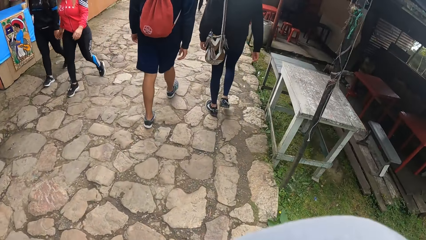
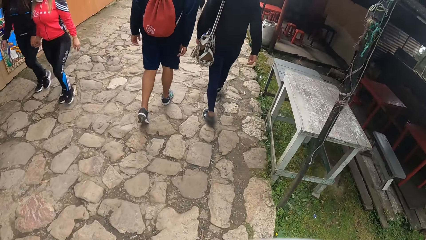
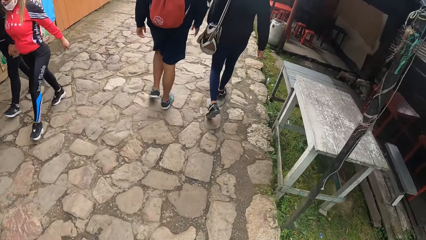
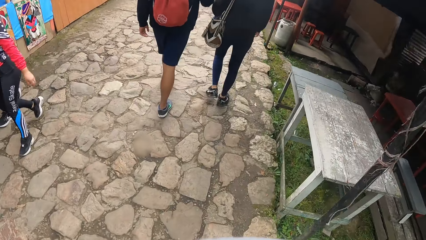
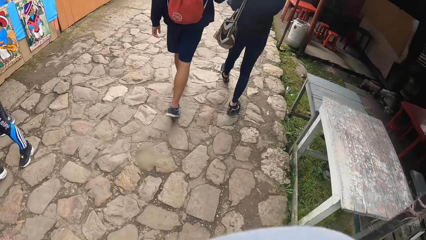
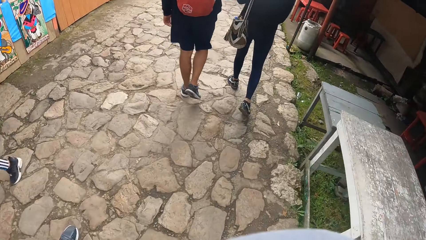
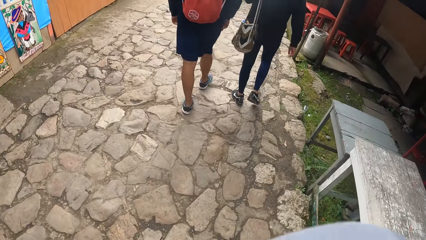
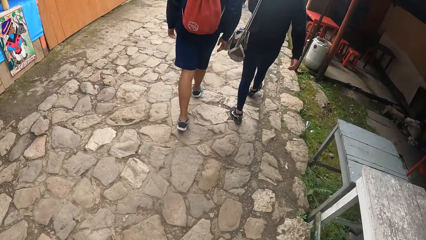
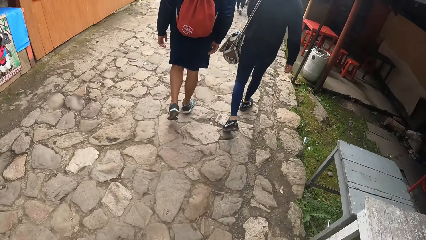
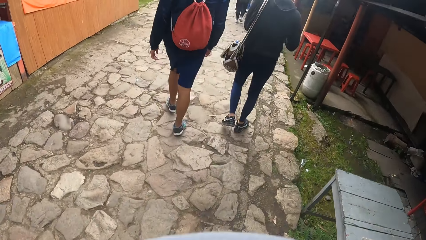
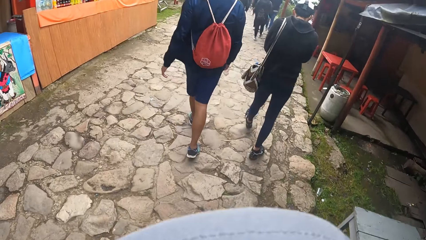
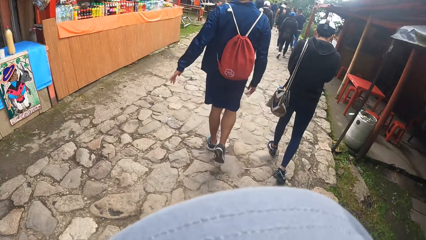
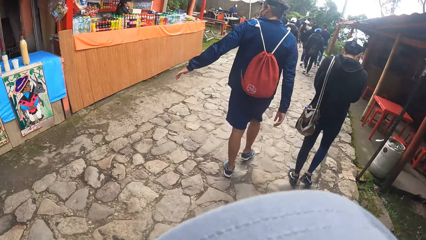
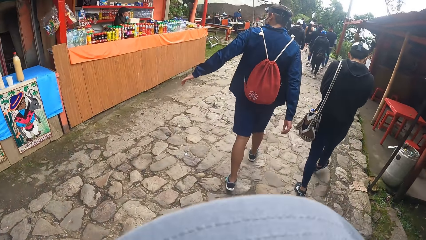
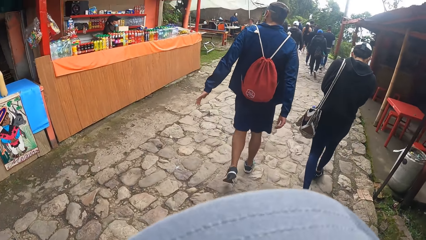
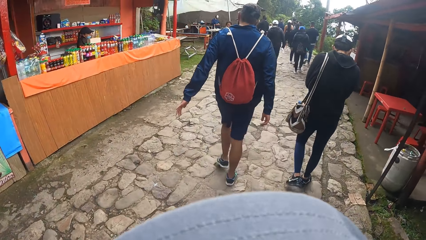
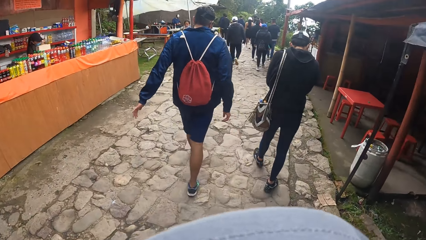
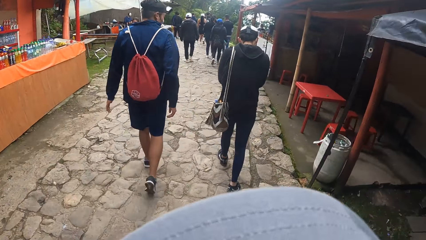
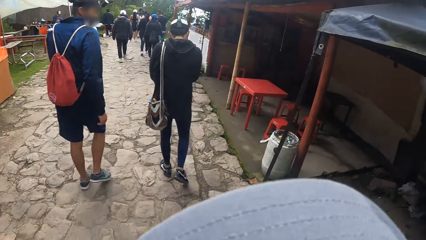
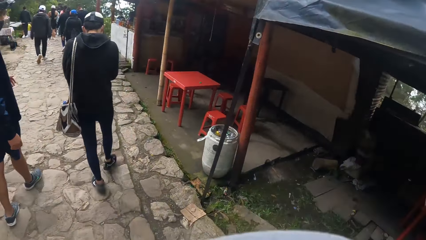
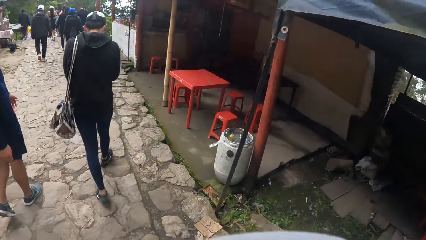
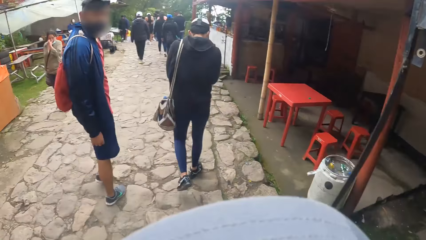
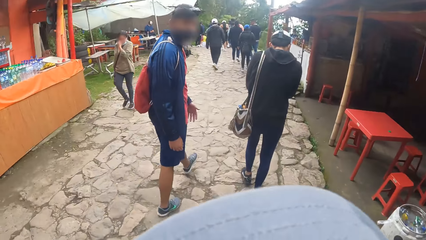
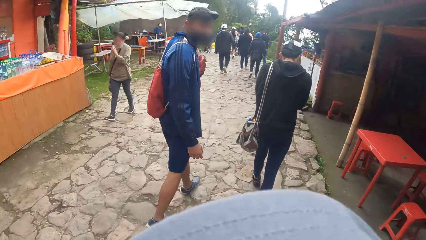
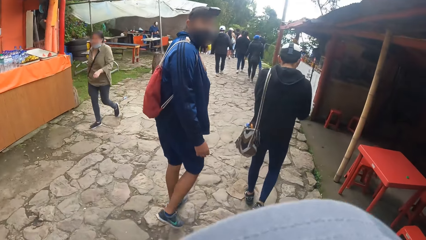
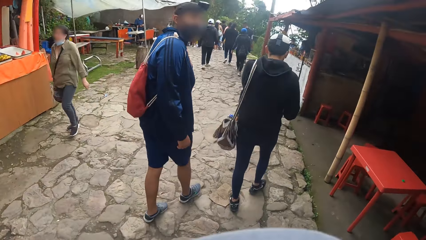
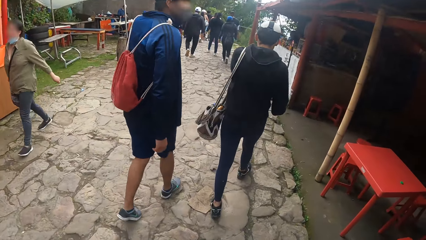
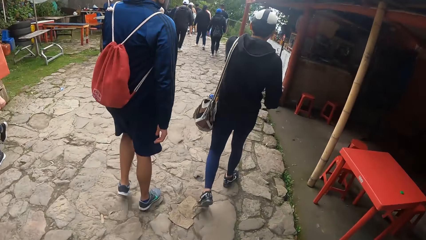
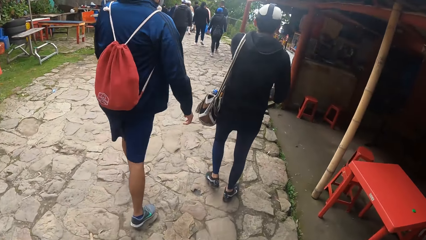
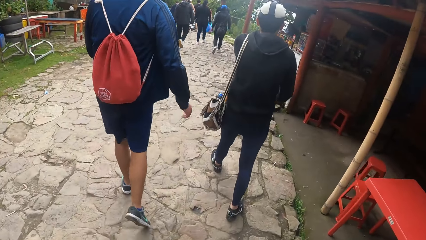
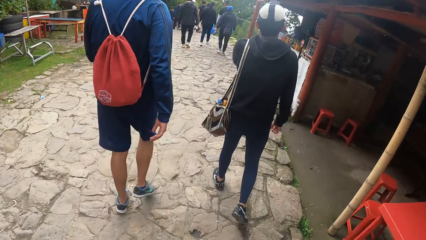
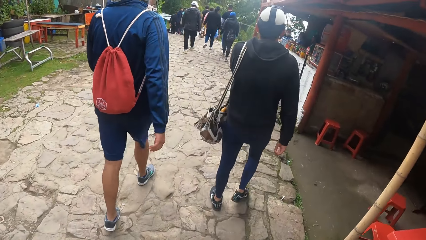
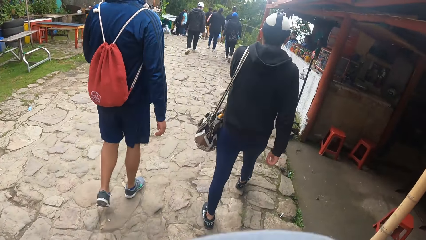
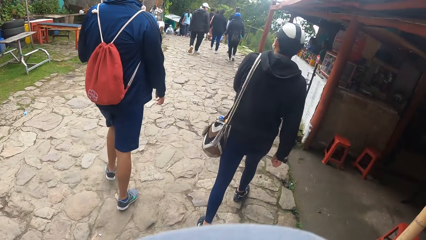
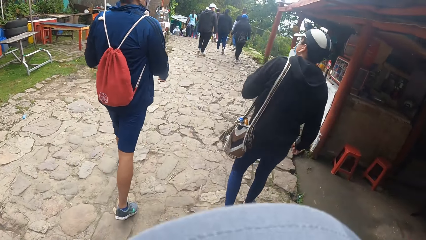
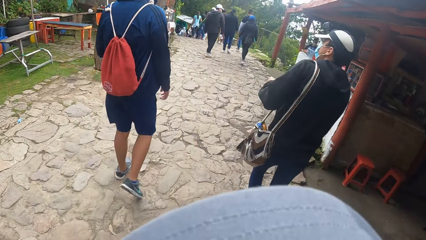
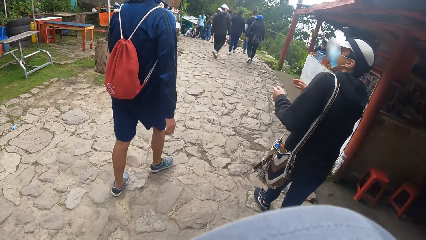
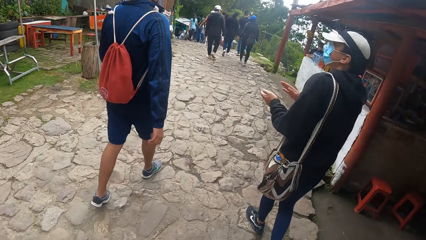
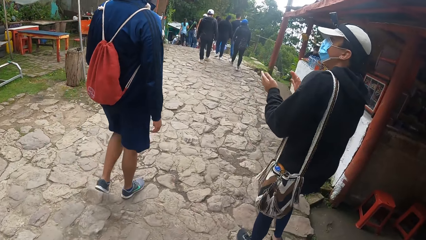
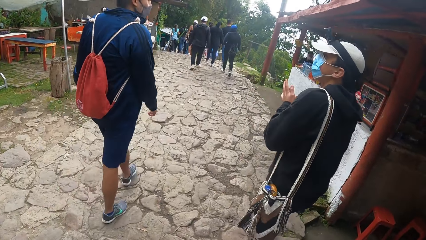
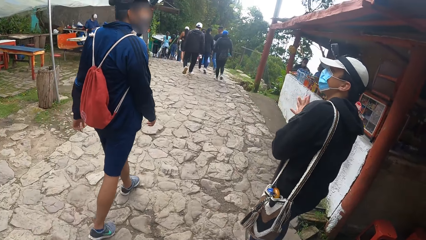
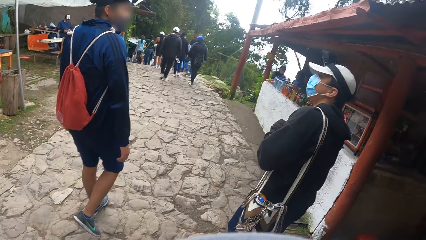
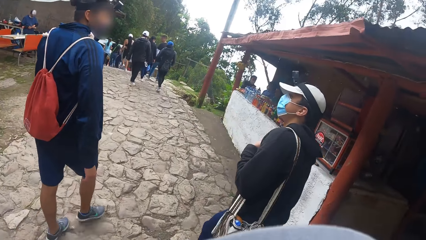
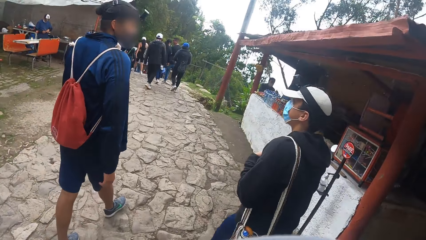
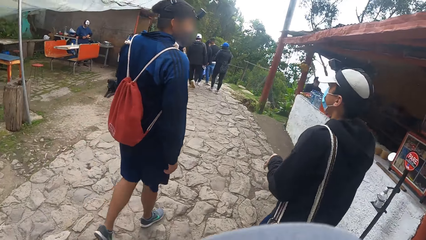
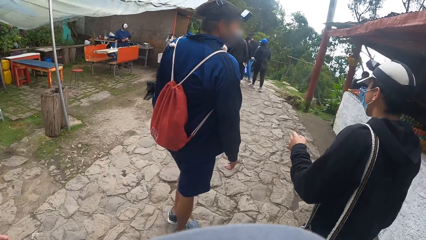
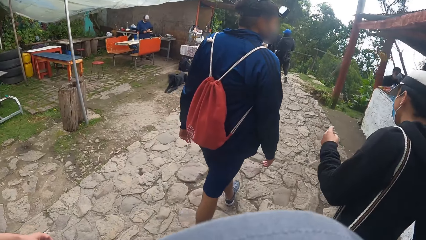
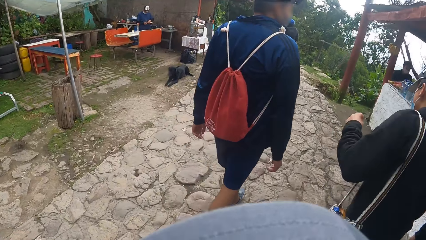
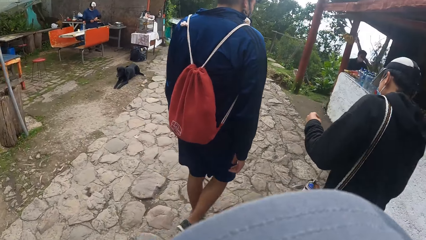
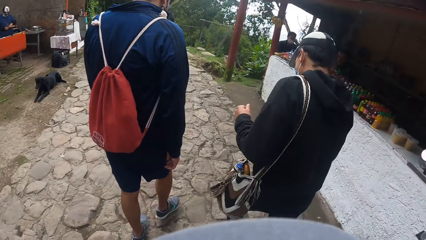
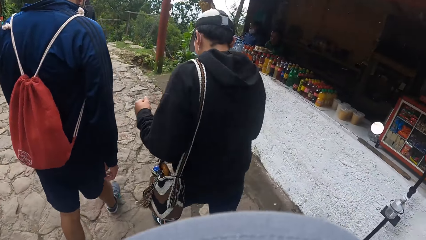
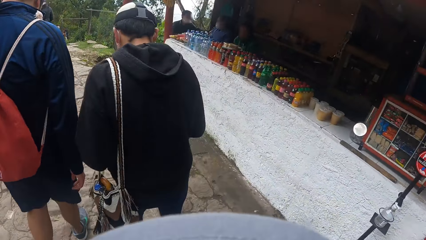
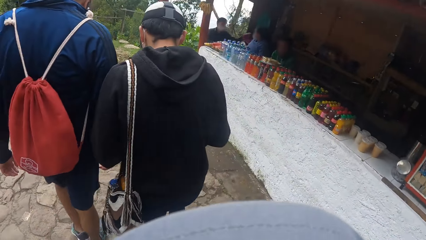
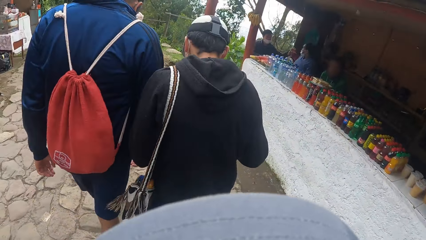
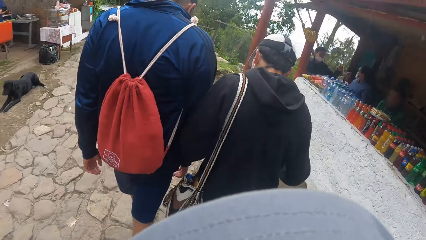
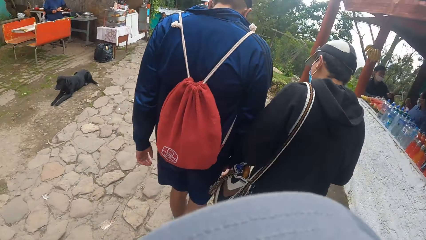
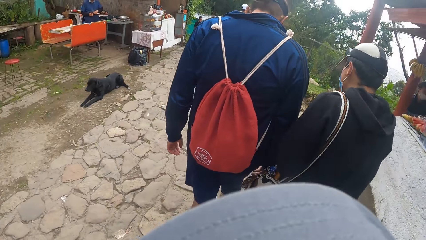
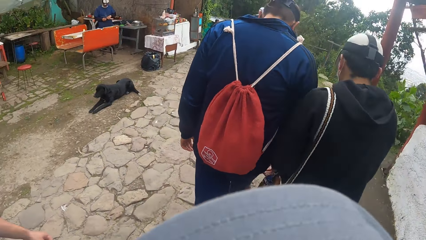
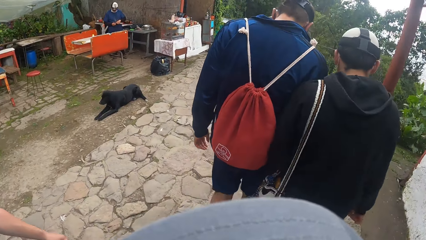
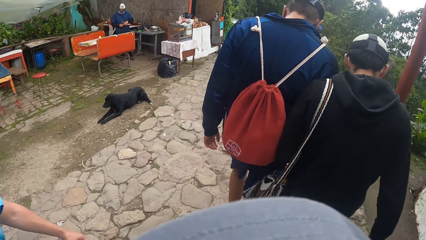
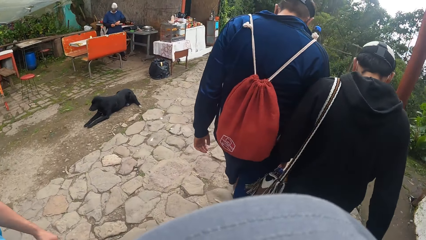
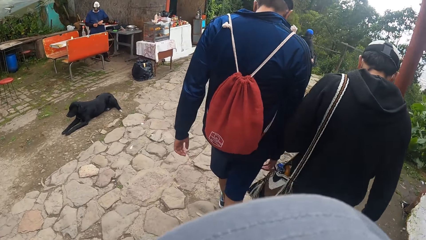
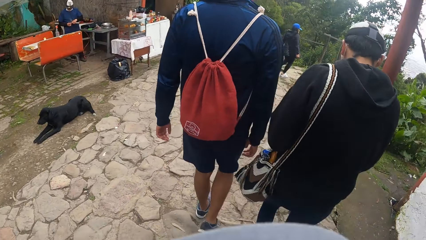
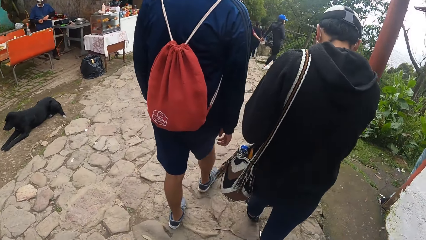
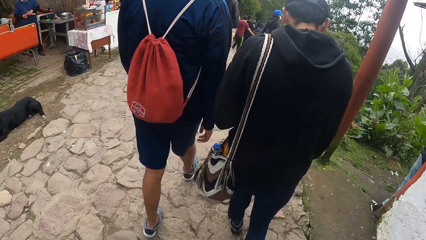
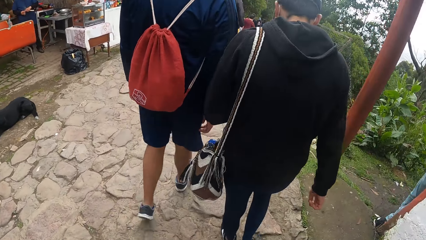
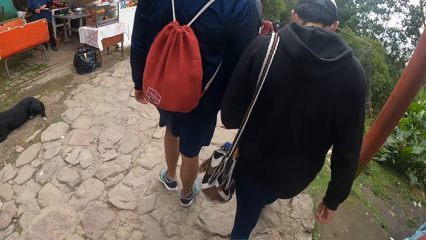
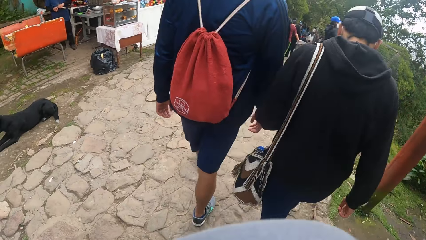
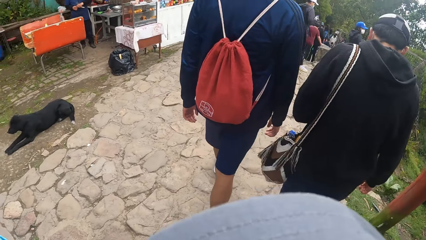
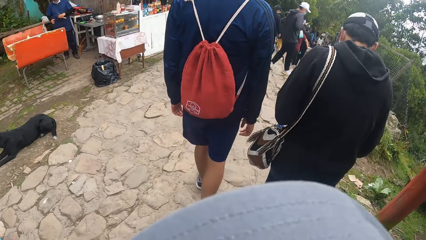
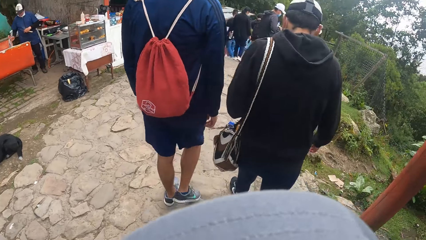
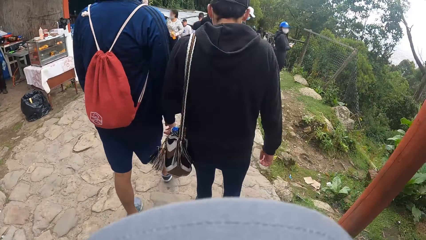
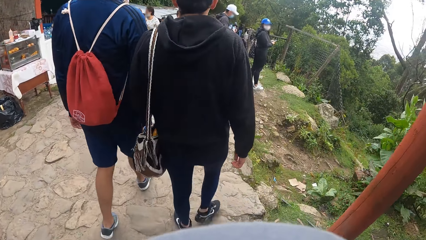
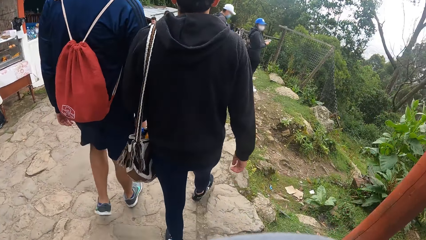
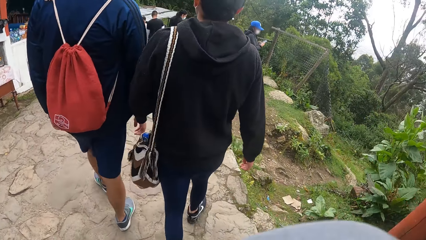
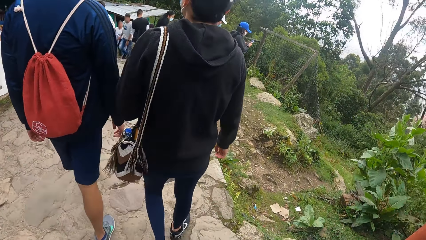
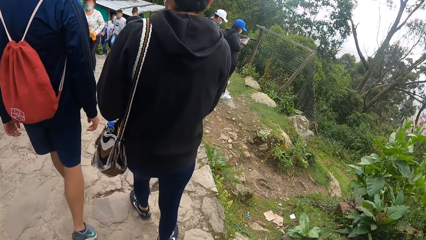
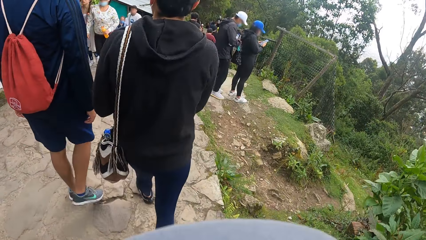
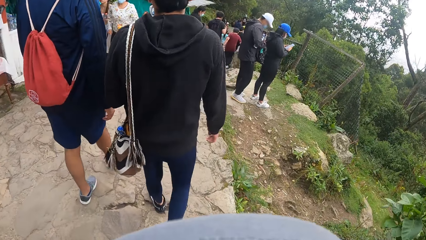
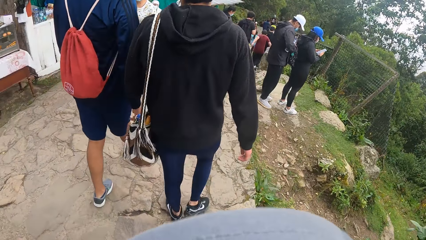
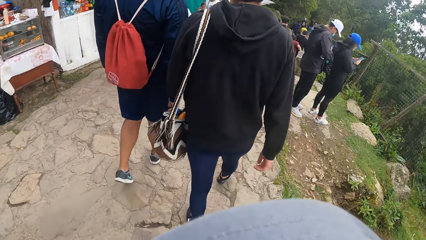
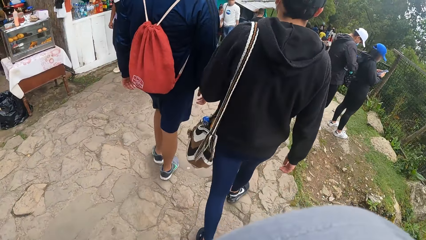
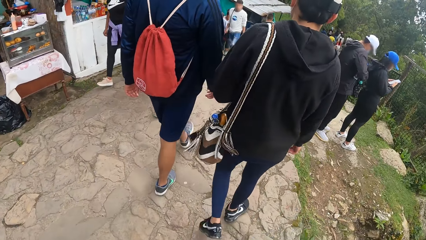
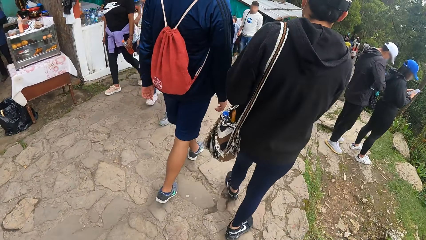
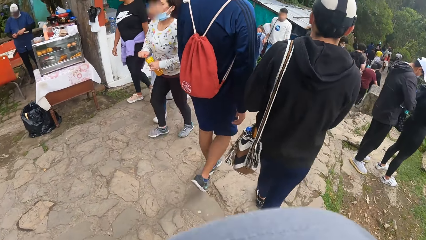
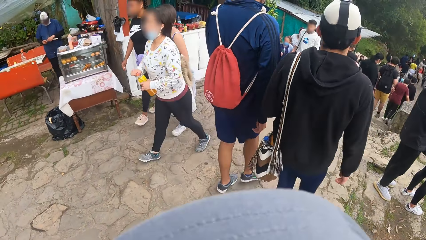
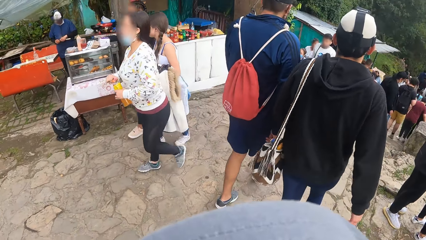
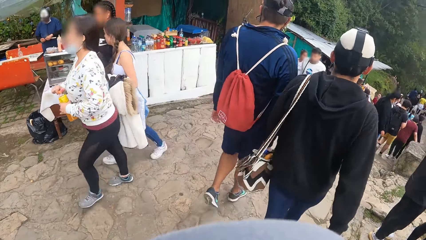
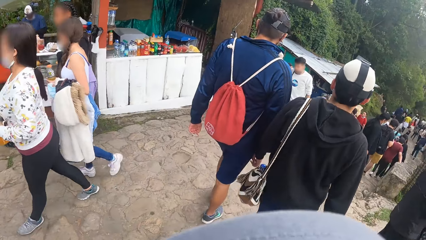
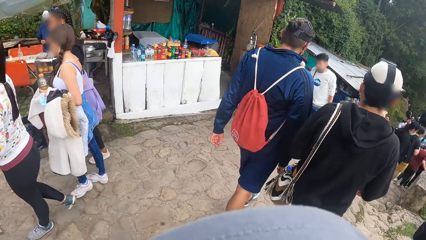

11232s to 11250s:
The man adjusts his mask over his face with both hands. Another man wipes his left hand on his shirt. The first man adjusts his mask over his face with his left hand.
